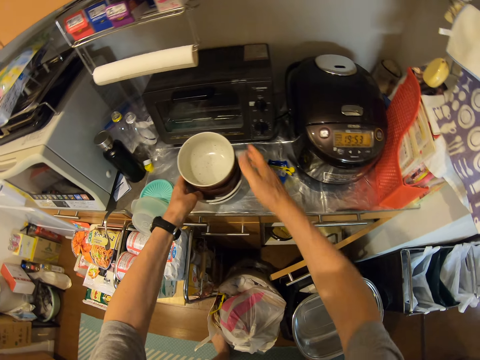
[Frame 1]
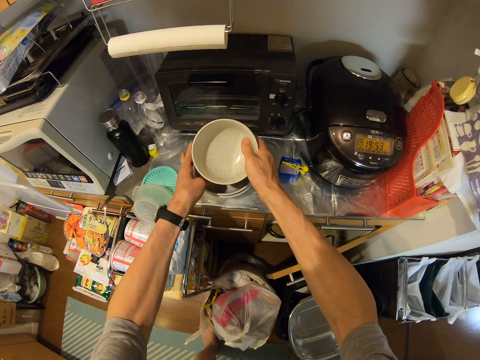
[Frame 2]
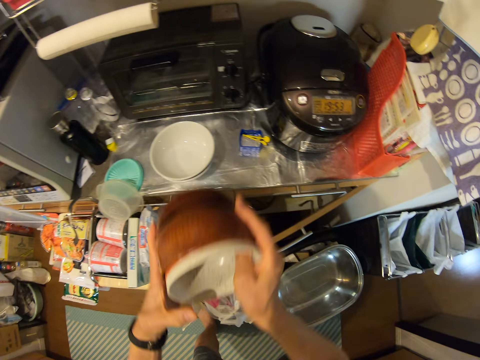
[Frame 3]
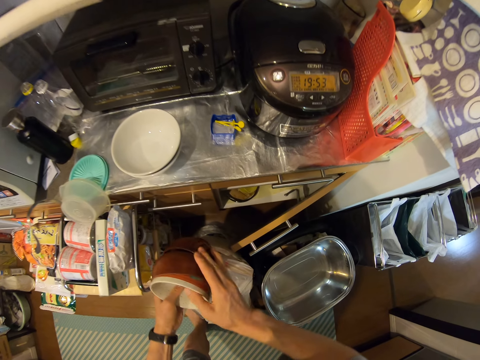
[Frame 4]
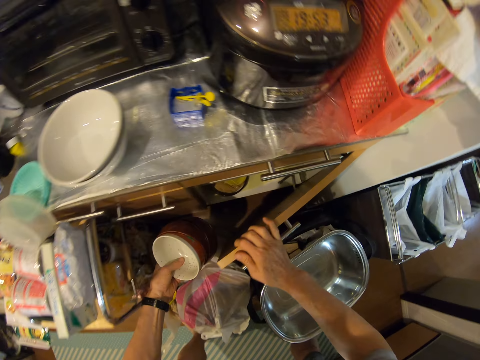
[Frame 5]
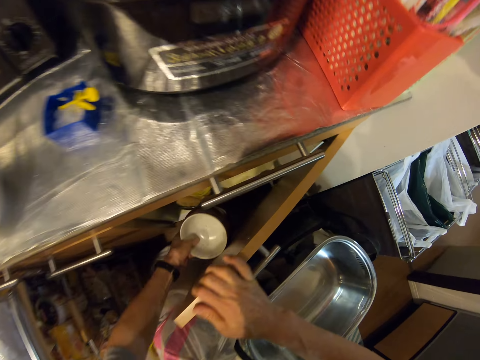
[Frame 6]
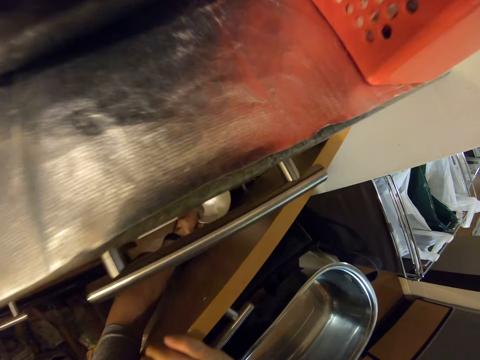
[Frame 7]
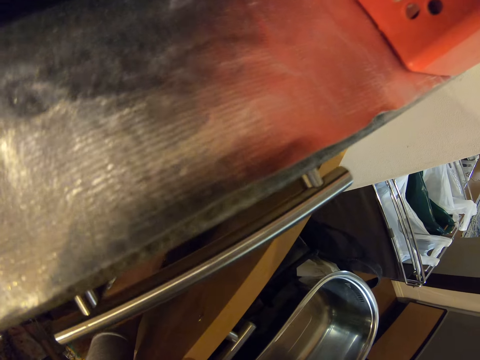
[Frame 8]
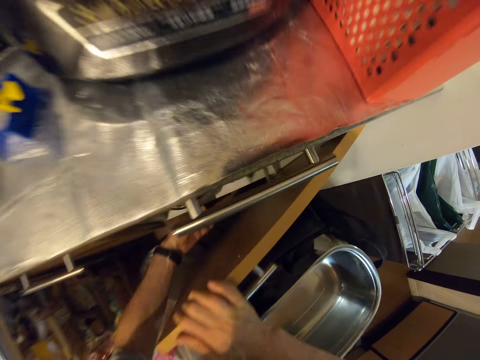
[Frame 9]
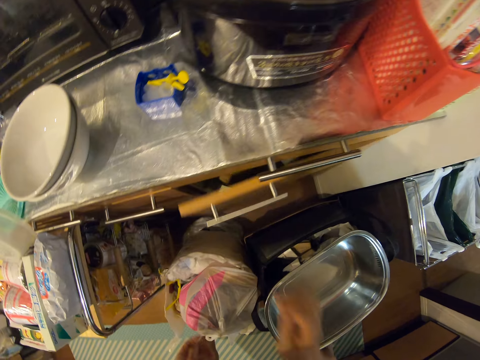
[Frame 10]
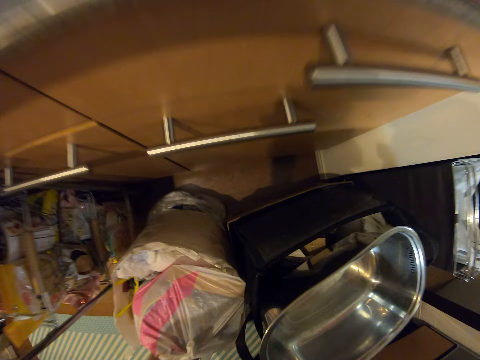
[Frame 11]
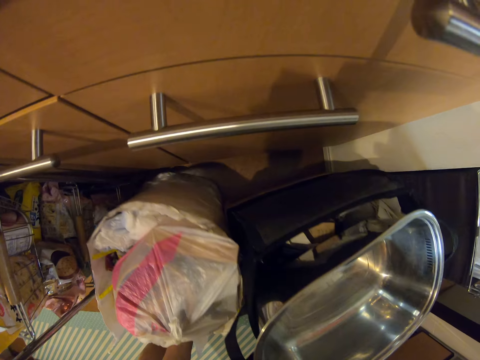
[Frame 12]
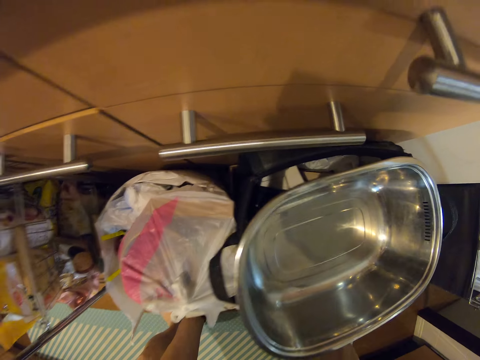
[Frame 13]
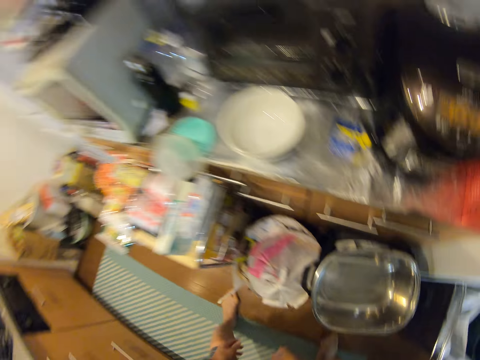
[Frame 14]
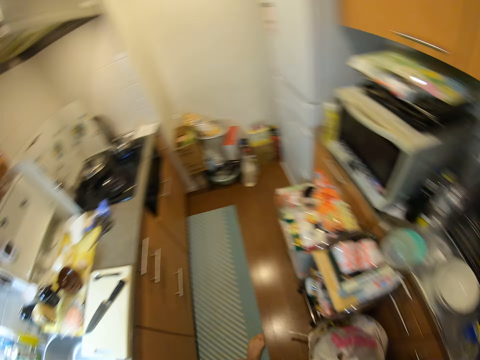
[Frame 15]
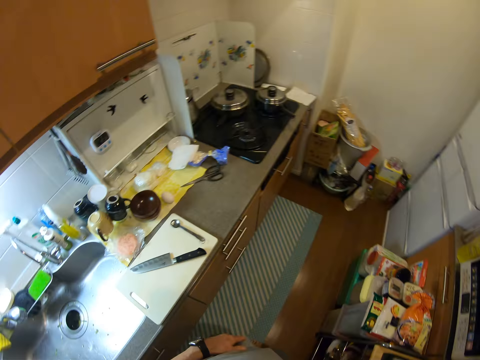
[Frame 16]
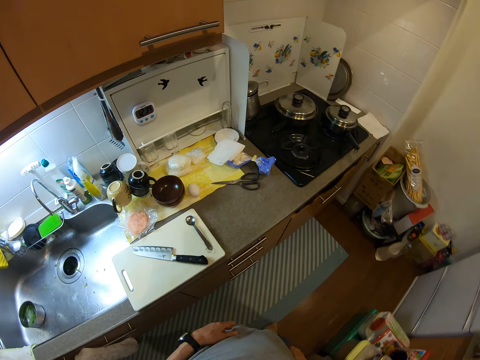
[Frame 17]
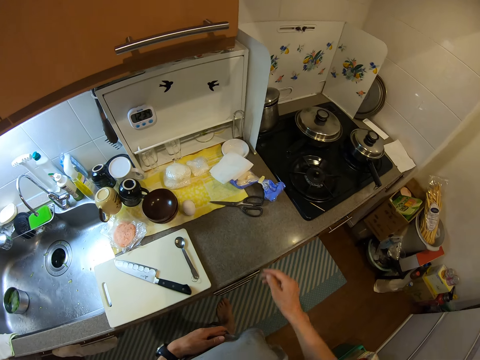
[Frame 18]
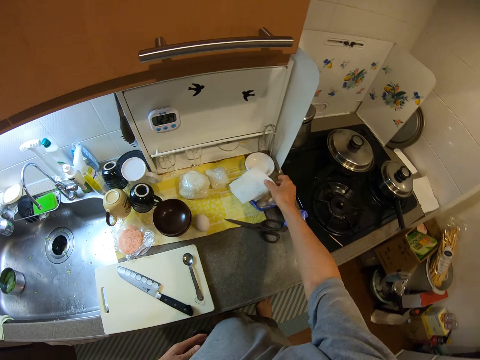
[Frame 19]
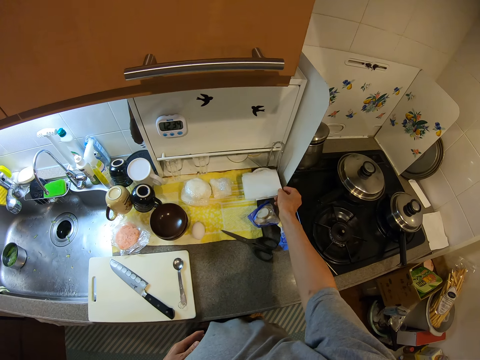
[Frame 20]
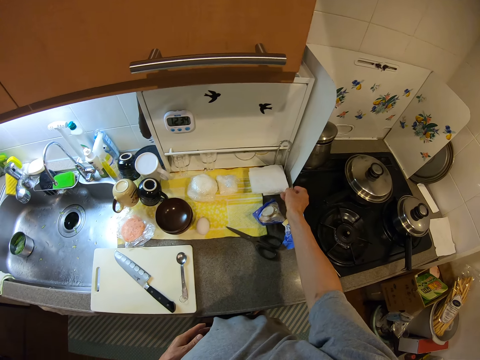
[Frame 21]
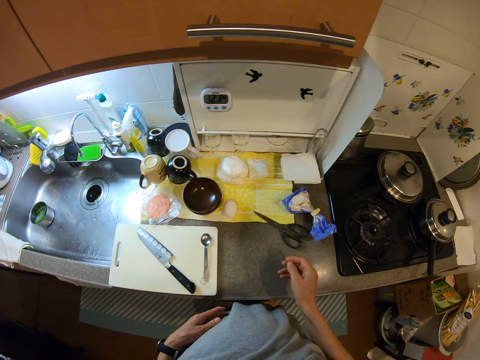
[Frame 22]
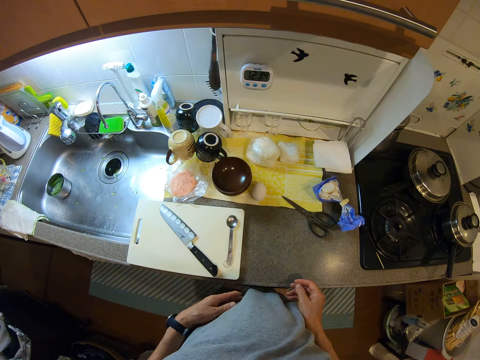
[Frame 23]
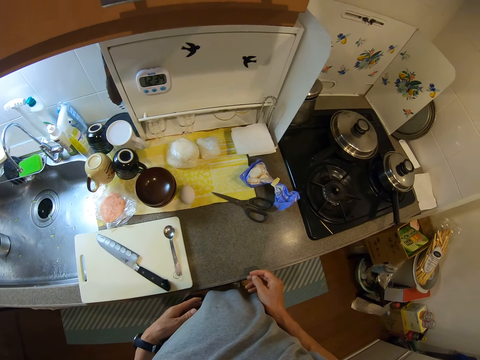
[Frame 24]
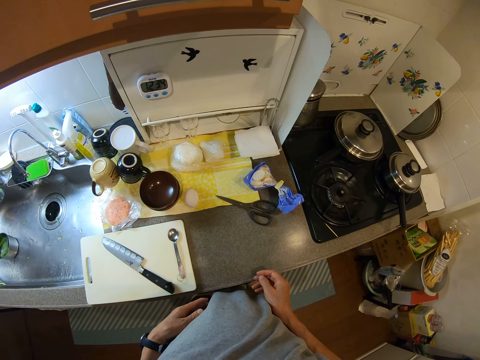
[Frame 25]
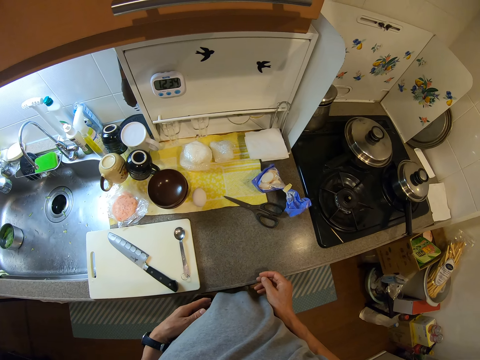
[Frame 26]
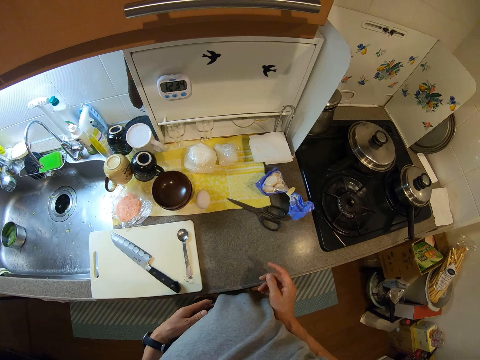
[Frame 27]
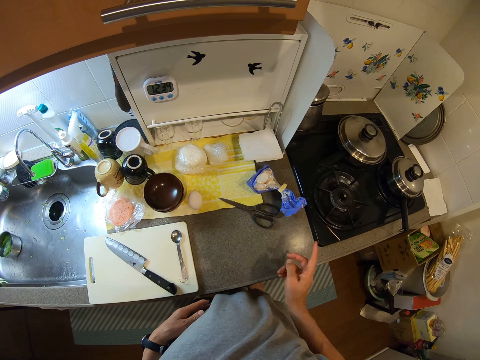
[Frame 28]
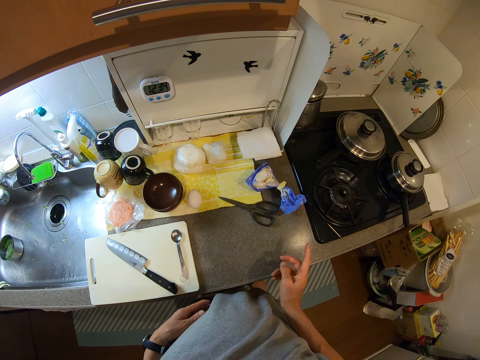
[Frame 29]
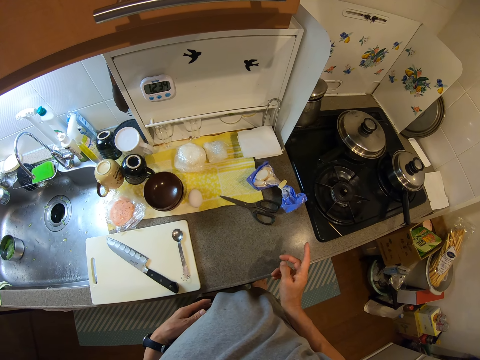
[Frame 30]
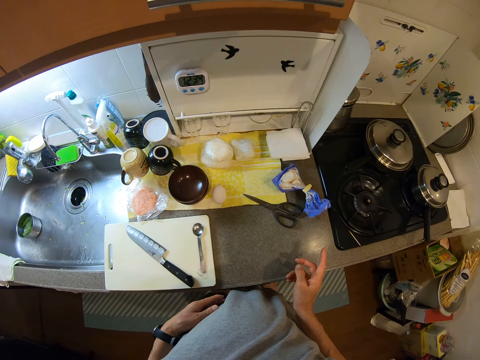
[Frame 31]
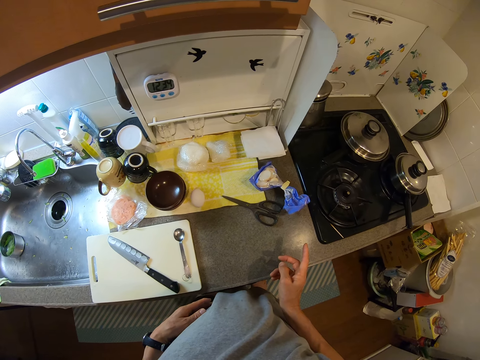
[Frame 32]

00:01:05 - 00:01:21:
The camera wearer picks one bowl. They put some of the bowls into the cabinet. They close the cabinet. They push the buckets back close to the cabinet. They move around the room. They pick a serviette from the slab and put the serviette on the bowl. They move the washing towel. They stare around. They point at something.

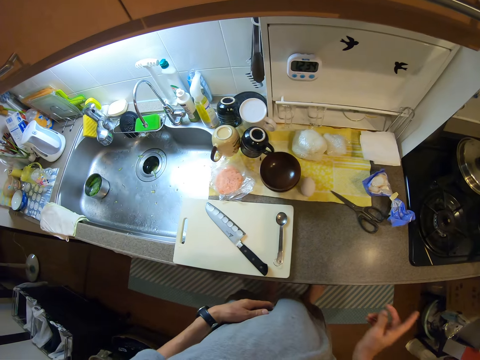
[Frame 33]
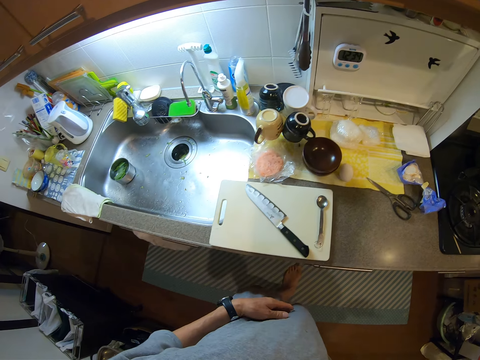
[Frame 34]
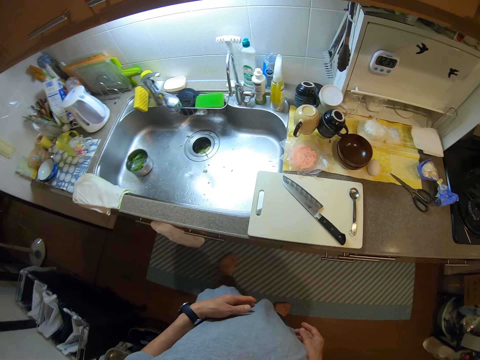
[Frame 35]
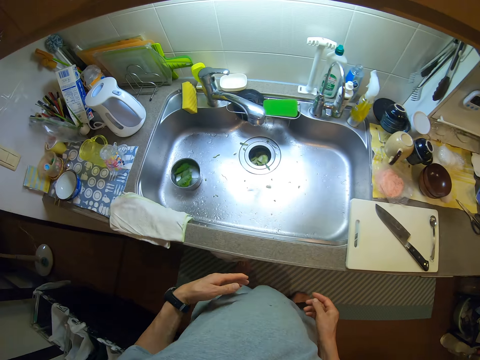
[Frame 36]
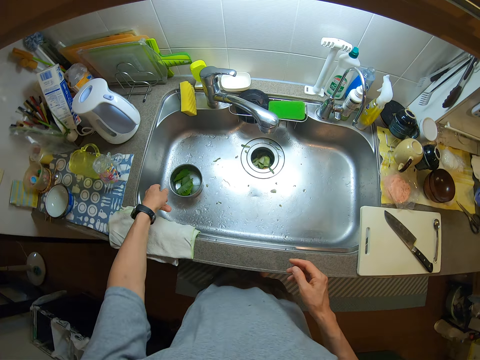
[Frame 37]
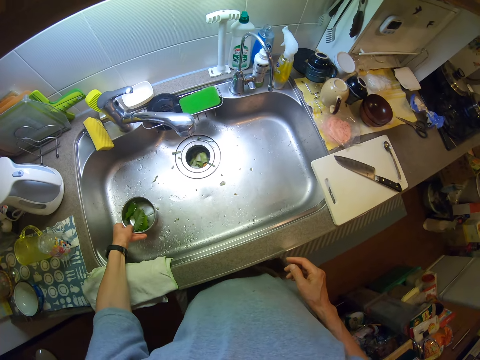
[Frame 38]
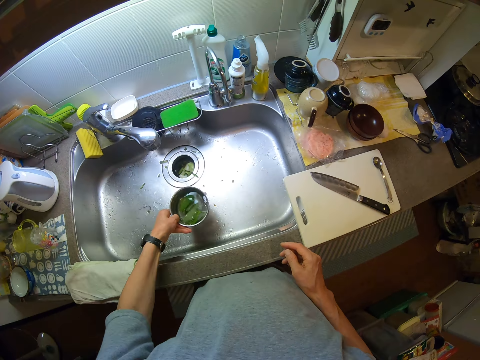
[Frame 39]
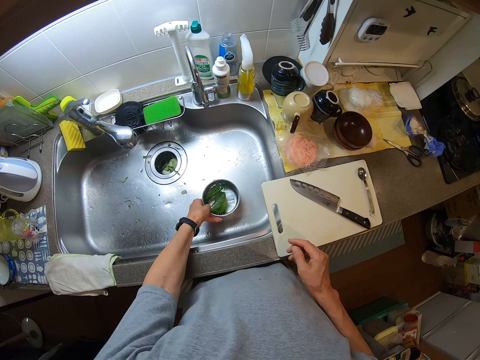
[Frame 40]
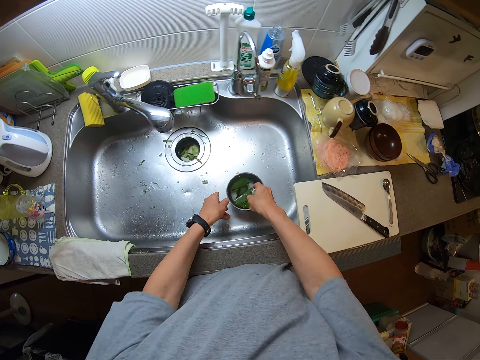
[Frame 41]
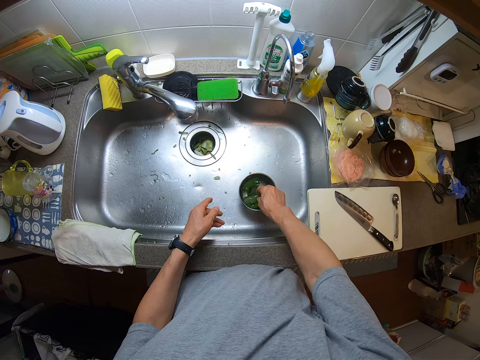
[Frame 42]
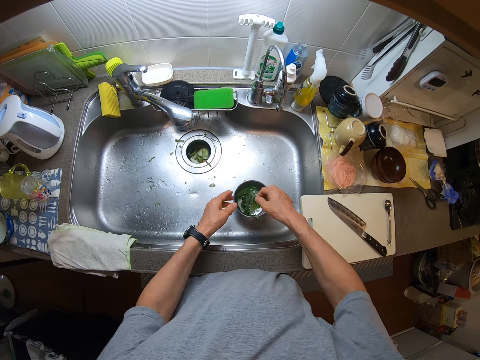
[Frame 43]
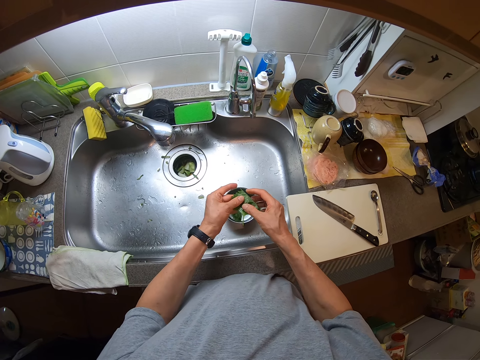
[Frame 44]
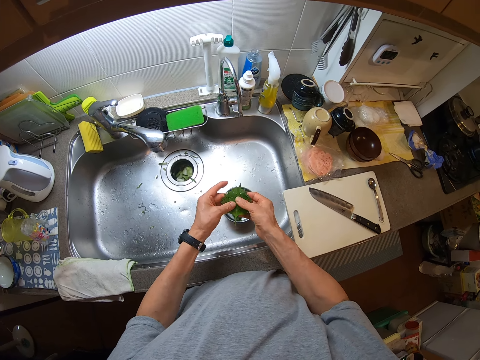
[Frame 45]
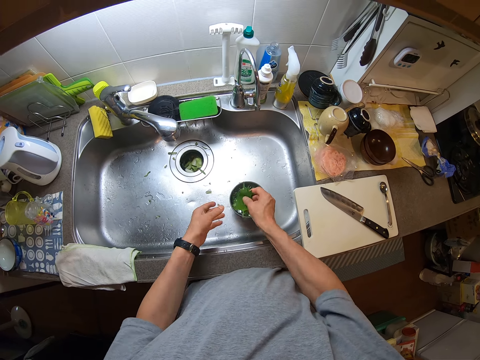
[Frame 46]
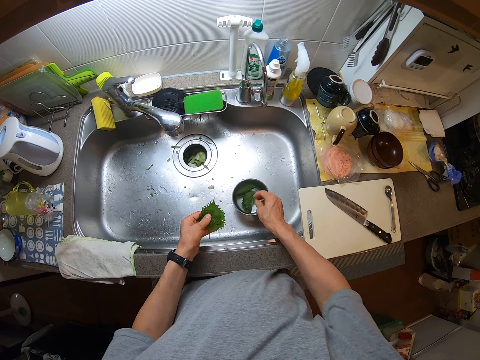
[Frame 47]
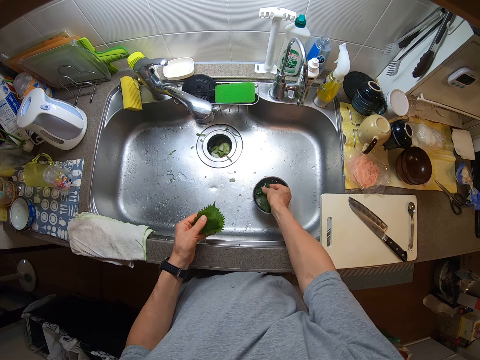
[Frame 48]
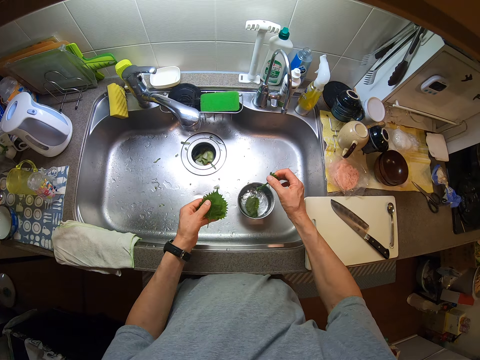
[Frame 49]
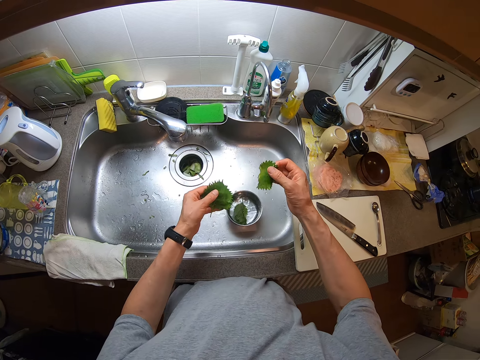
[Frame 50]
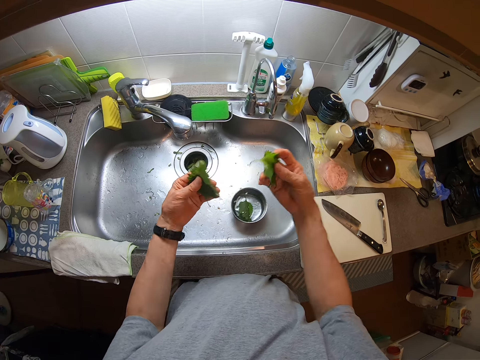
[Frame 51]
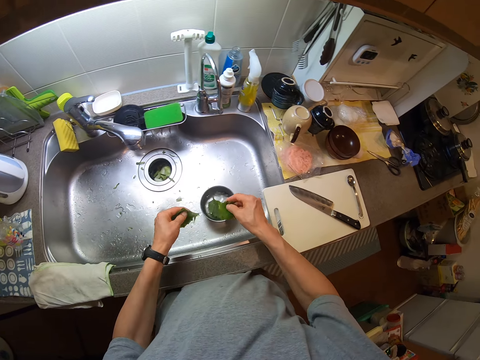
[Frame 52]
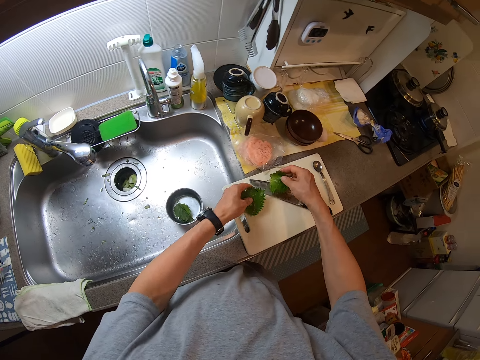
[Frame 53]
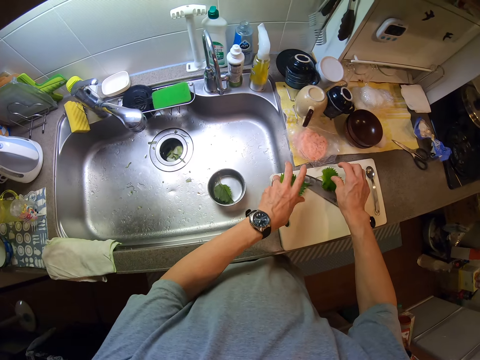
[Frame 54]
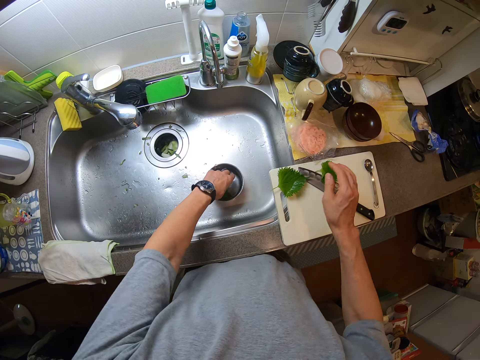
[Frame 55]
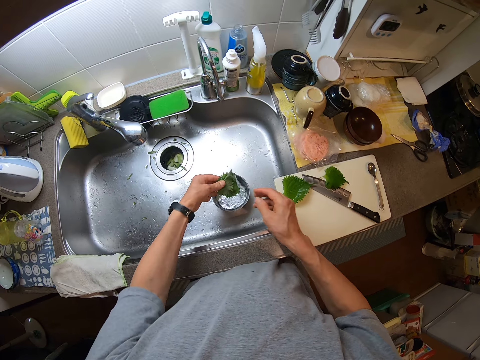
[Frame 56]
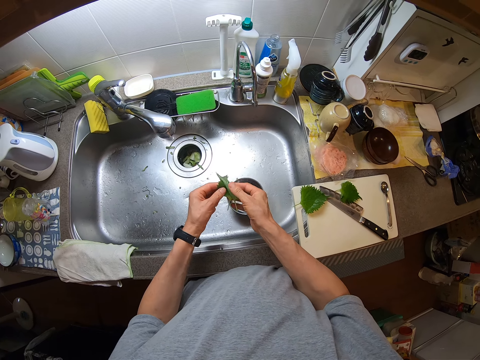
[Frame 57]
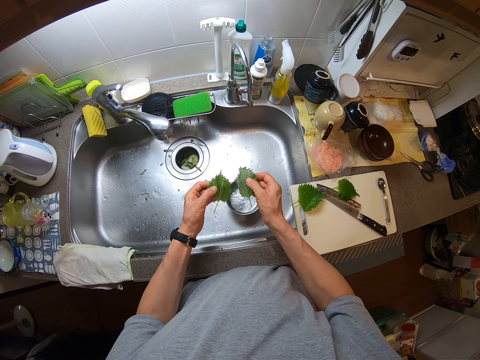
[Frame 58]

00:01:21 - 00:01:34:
The camera wearer moves around the room. They adjust the position of a bowl of leaves. They pick the bowl of green vegetables. They take a leaf from the bowl. They shake the leaf. They wash the green vegetables in the bowl. They take another leaf from the bowl. They shake the leaves. They put the leaves on the cutting board. They take other leaves from the bowl. They shake the leaves.
